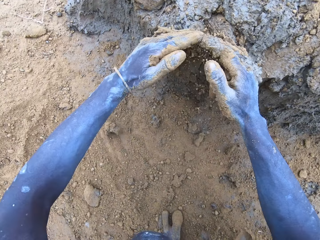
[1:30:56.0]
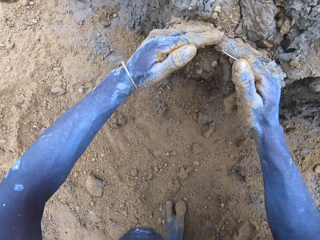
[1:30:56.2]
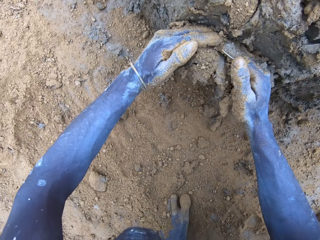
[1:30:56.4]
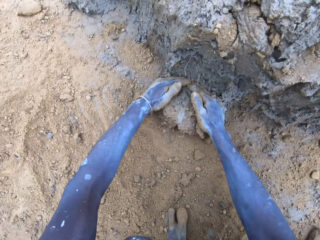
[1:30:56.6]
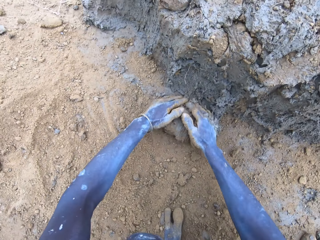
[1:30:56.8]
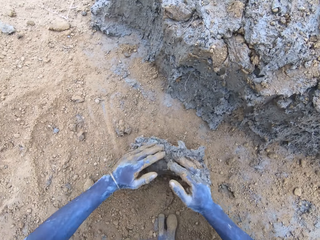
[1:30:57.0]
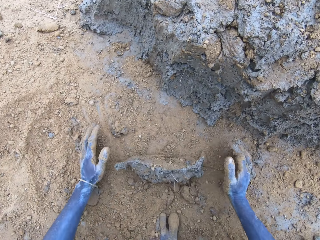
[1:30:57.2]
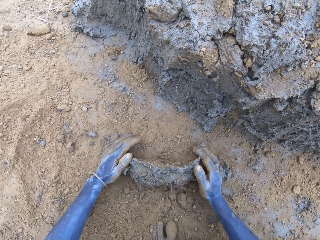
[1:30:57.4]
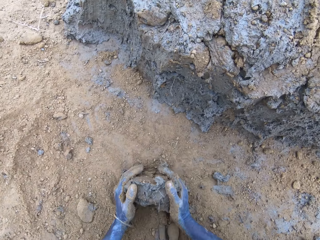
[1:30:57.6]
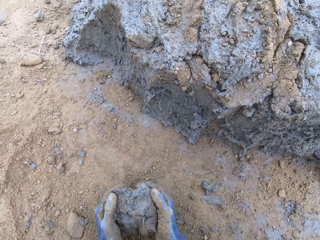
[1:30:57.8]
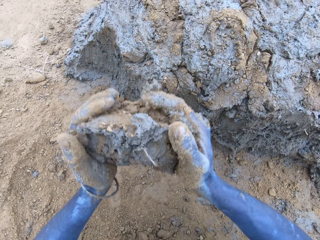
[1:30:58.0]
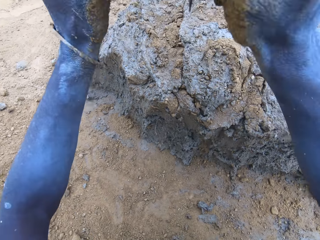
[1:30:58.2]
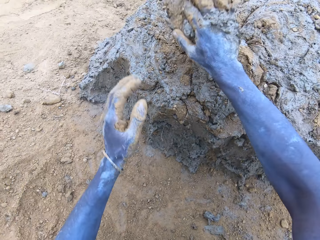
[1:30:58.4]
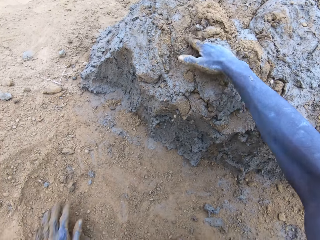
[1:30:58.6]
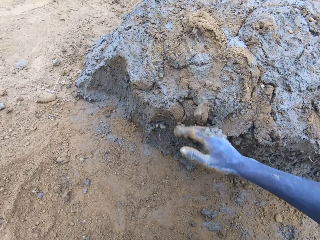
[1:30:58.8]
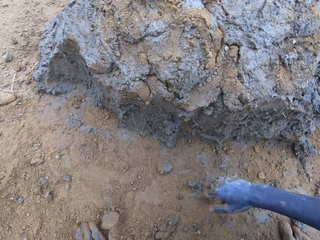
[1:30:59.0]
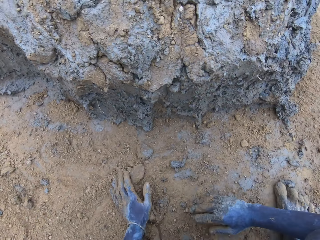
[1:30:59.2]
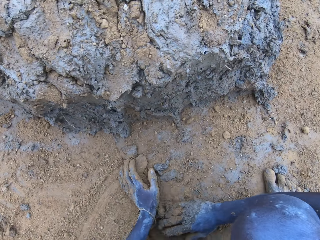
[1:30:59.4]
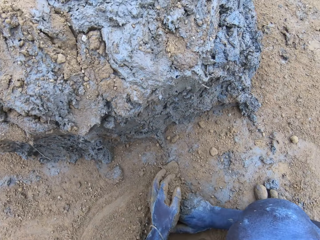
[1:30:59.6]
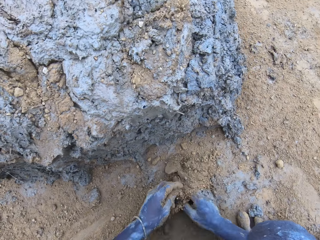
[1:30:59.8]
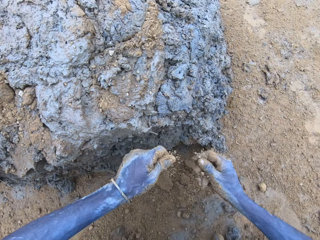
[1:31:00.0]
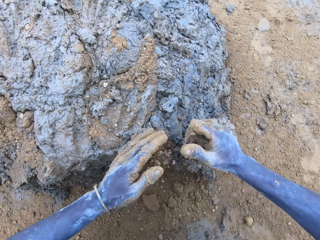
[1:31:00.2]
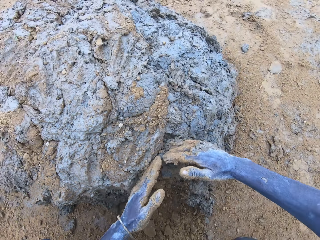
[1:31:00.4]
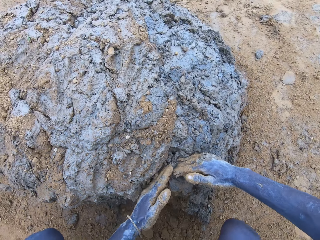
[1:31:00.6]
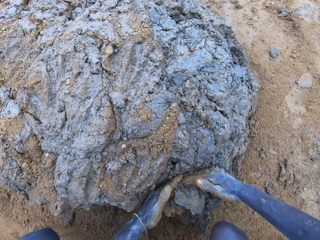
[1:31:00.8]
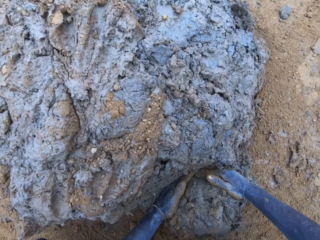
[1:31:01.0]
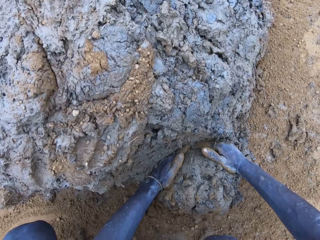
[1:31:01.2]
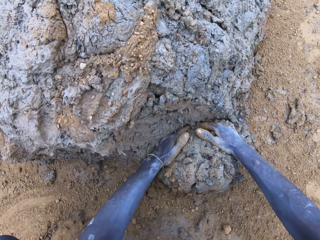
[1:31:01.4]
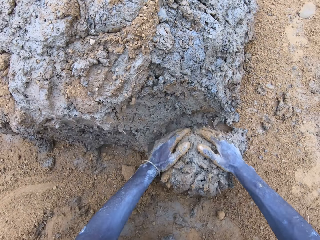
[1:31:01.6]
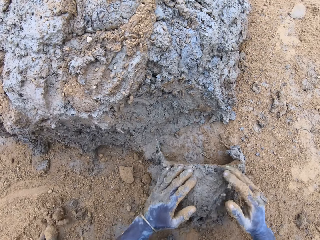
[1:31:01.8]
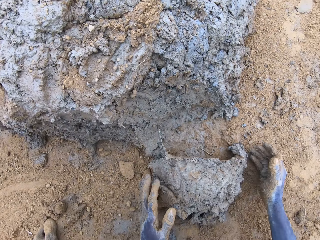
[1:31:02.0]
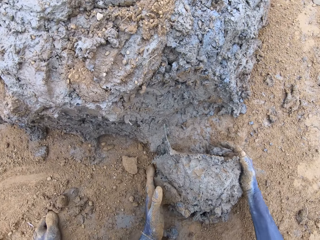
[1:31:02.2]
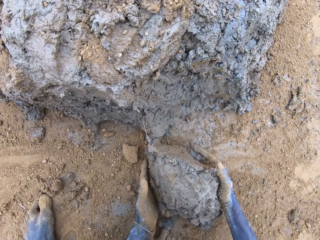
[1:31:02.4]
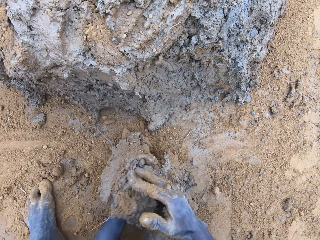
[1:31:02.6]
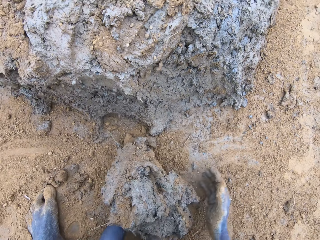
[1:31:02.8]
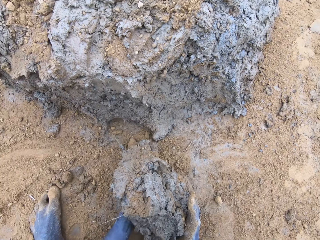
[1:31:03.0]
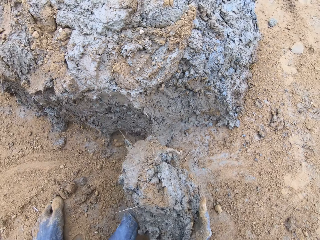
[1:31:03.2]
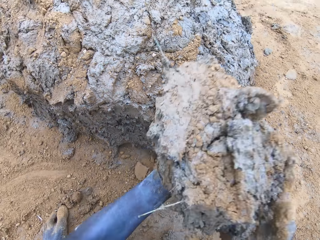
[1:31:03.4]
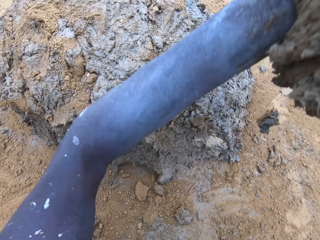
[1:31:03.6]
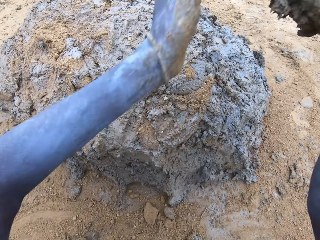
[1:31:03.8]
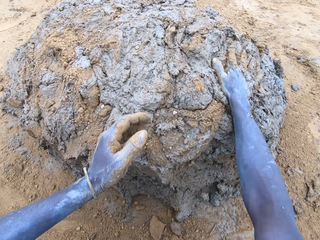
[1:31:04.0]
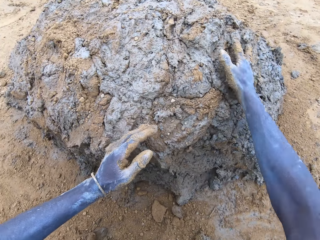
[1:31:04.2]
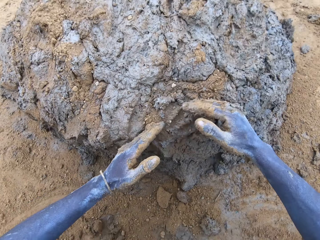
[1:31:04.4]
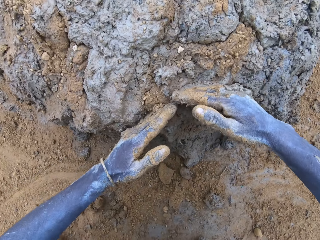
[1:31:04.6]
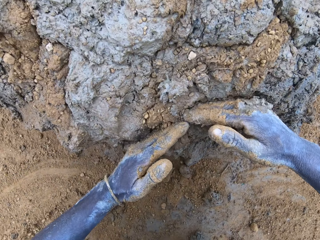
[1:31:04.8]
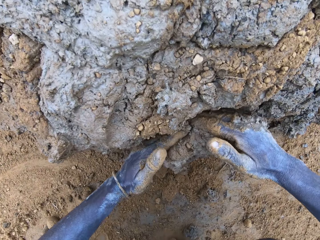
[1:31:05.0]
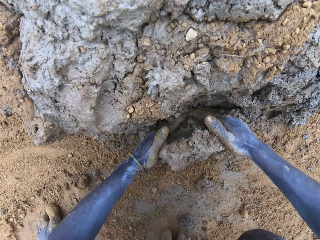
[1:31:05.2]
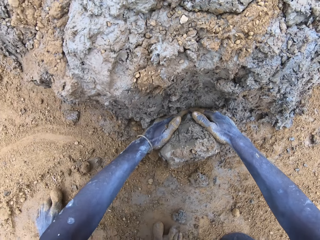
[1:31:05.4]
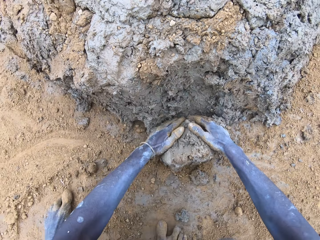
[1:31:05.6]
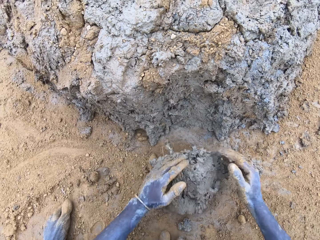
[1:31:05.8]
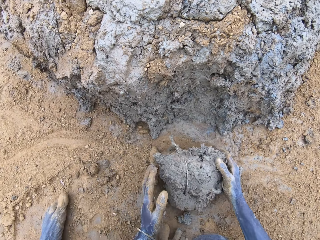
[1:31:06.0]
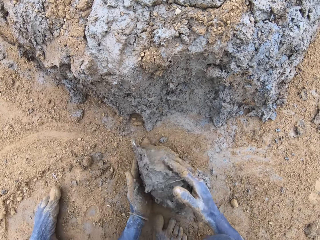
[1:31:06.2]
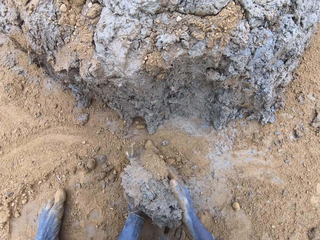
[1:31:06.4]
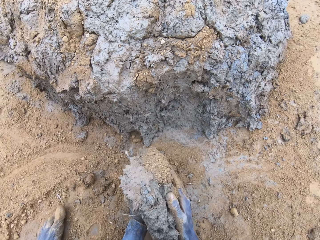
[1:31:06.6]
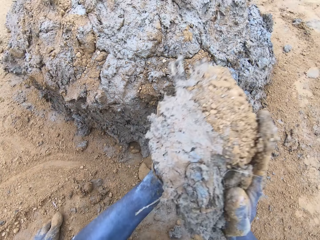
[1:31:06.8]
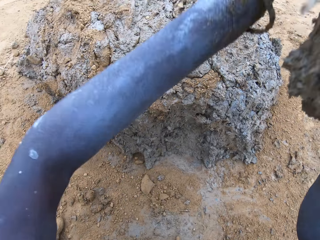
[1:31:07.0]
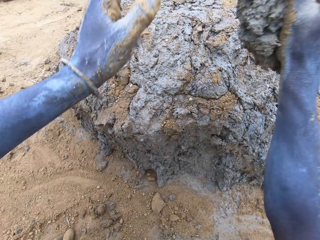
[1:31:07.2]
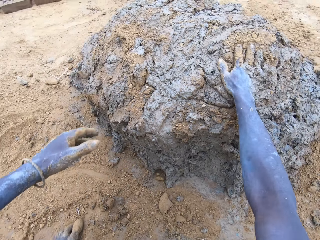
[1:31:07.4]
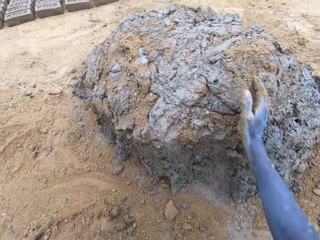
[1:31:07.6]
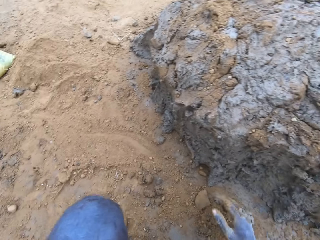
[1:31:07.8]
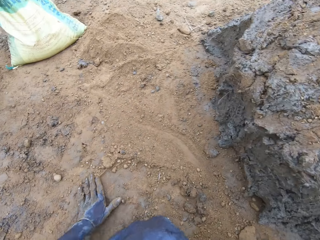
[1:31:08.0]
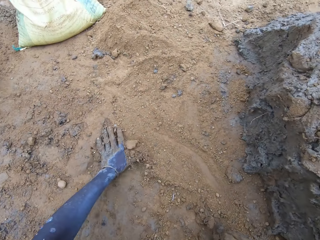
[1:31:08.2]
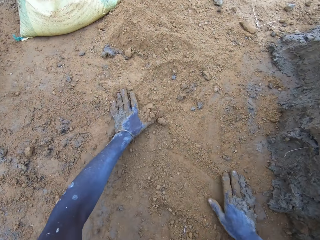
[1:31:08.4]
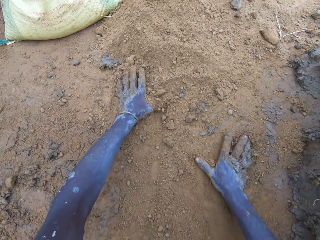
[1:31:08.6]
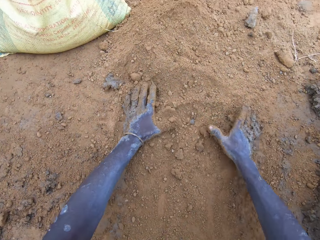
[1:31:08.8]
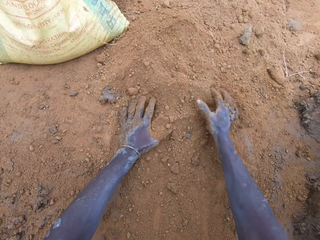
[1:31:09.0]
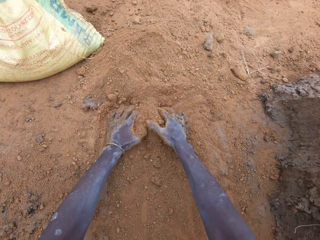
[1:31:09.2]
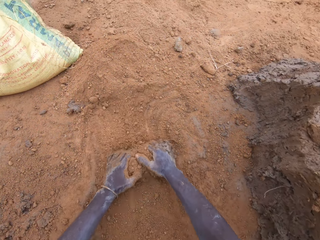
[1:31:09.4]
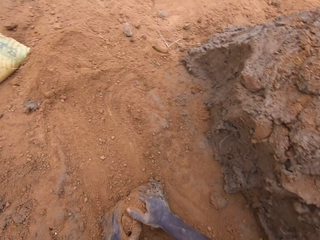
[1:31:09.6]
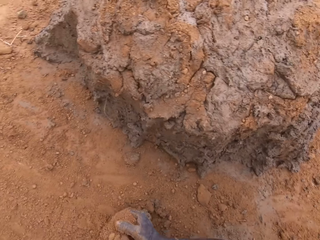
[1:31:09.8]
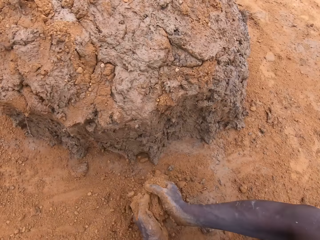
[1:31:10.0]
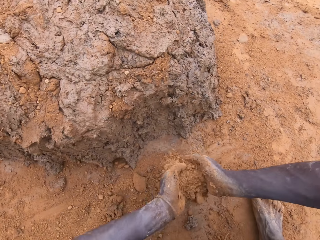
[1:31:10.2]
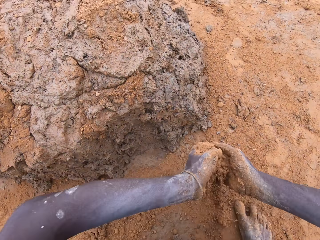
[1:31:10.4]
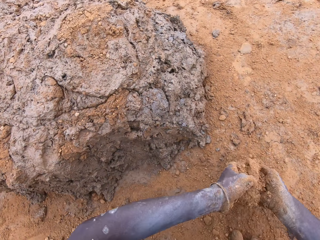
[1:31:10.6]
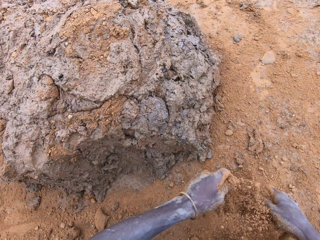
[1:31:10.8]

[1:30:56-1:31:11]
The camera wearer cuts the mud. They drop the mud. They cut the mud. They hold the mud. They drop the mud. They cut the mud. They hold the mud. They drop the mud. They hold the soil.

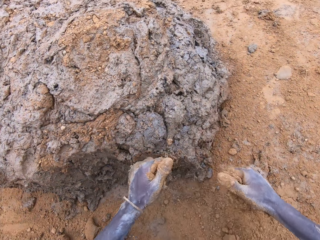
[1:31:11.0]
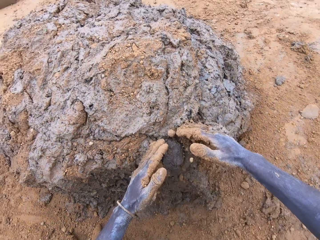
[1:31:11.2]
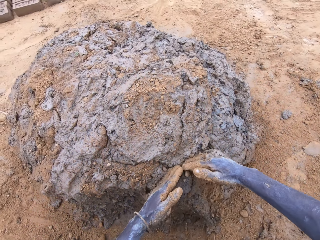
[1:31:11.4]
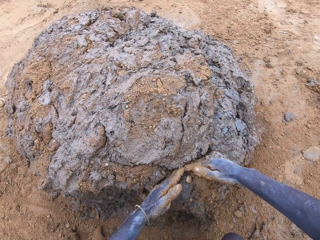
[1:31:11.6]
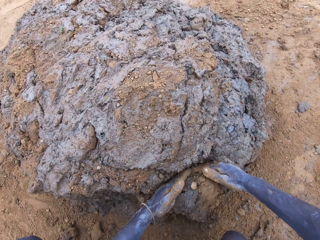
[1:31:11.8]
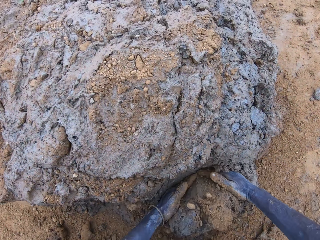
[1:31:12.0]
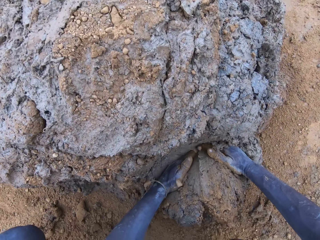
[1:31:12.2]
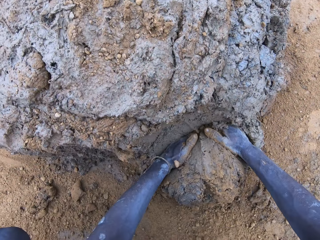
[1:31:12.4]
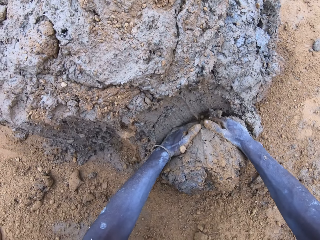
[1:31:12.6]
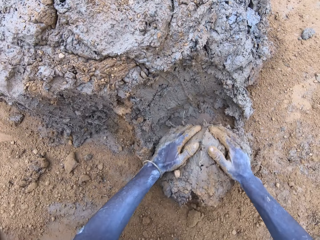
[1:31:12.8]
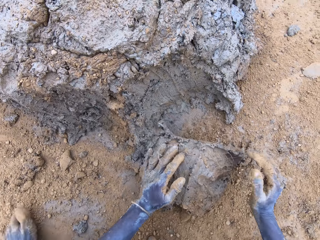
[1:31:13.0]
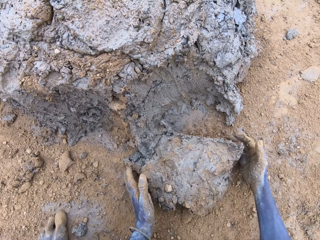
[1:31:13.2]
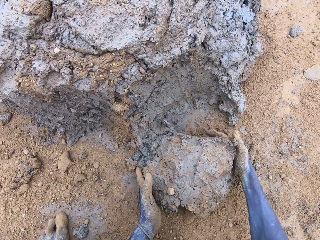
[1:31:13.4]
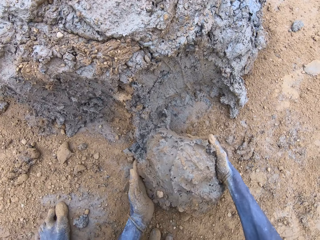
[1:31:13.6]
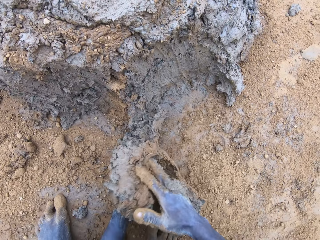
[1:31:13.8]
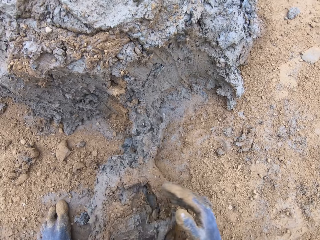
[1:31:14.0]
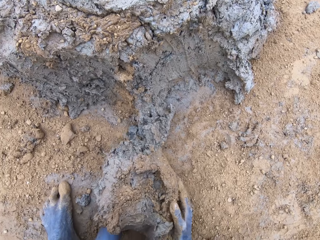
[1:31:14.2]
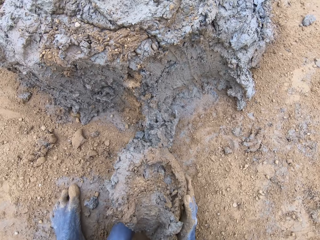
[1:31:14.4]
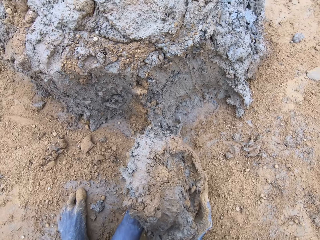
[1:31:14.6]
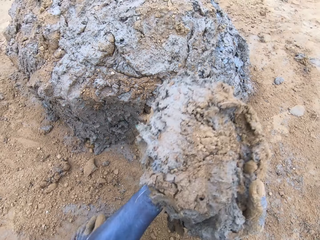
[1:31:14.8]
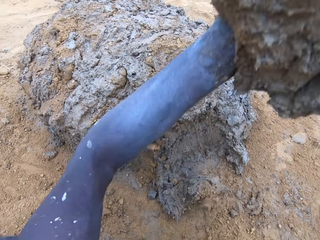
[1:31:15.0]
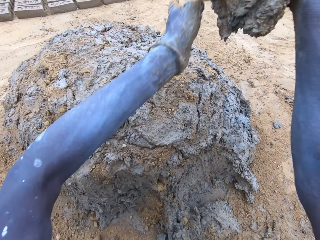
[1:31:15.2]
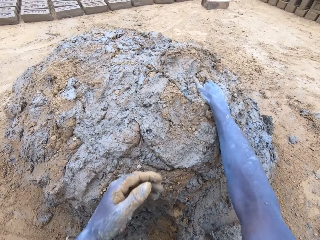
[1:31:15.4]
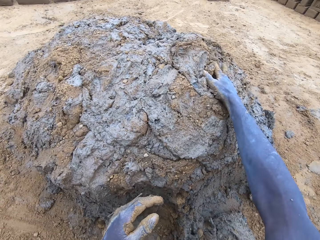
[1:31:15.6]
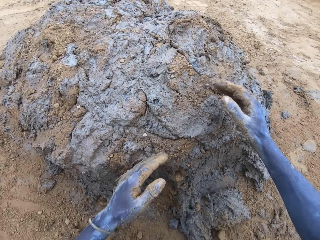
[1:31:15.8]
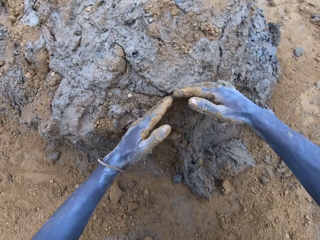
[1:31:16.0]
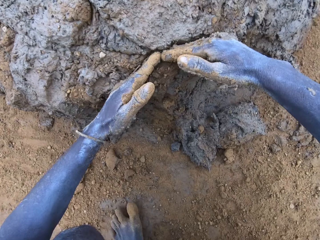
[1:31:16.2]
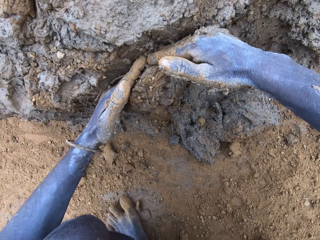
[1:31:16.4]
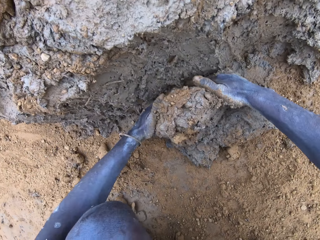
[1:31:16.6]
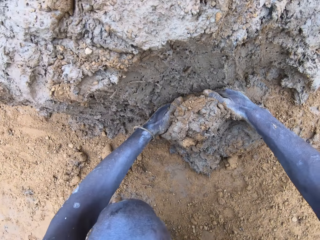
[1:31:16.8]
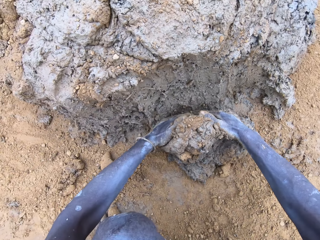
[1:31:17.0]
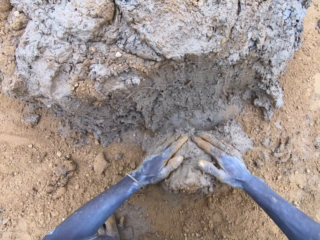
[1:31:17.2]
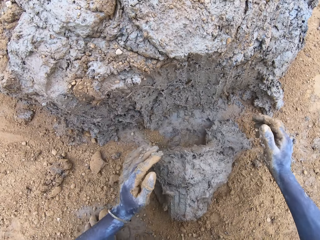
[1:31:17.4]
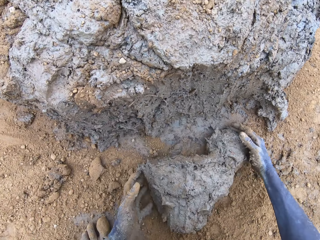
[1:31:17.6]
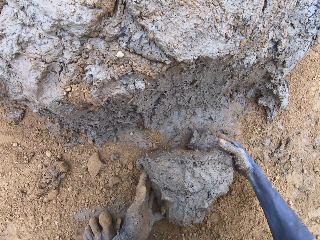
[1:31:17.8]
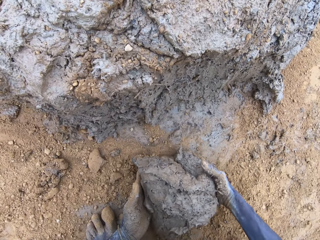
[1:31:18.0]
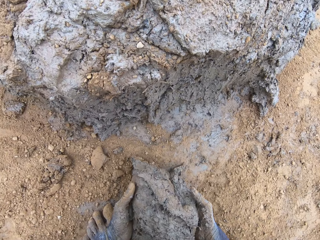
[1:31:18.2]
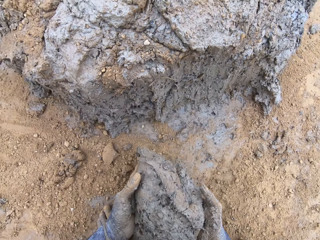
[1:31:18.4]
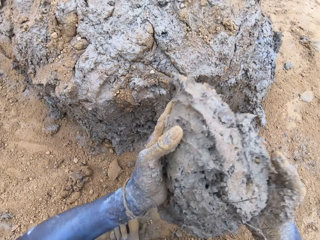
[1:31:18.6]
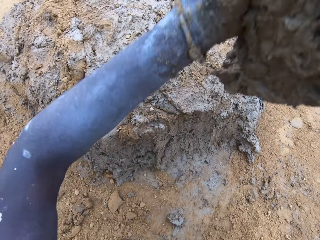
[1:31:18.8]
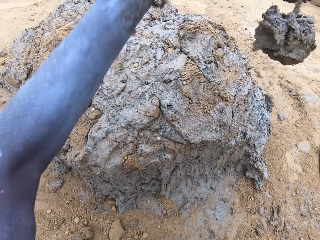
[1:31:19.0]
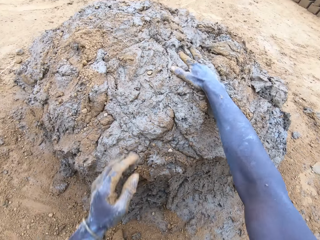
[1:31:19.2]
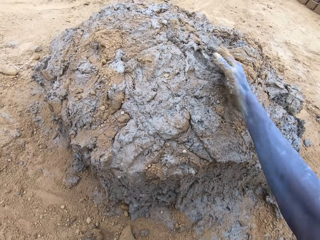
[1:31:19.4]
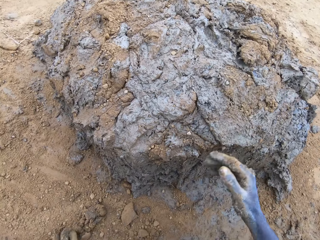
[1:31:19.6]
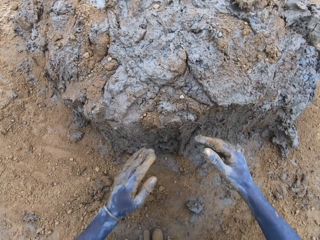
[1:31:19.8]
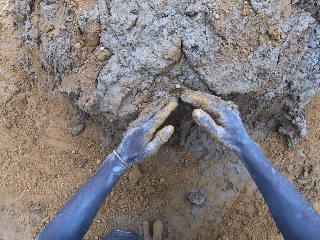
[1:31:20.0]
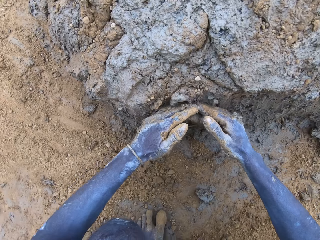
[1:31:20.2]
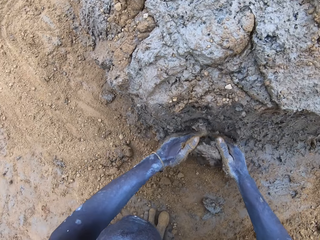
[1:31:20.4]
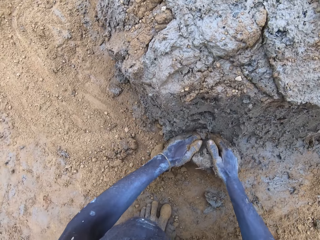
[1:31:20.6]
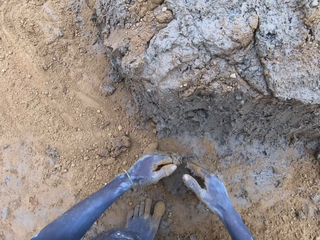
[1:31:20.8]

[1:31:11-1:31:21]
The camera wearer cuts the mud. They hold the soil. They drop the mud. They cut the mud. They drop the mud. They cut the mud.
